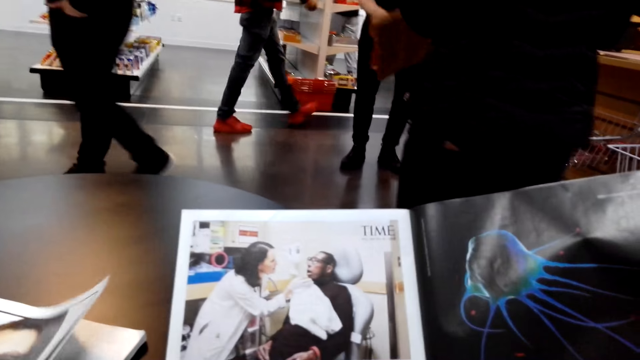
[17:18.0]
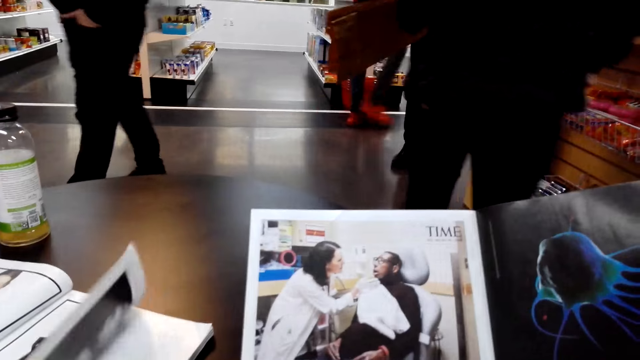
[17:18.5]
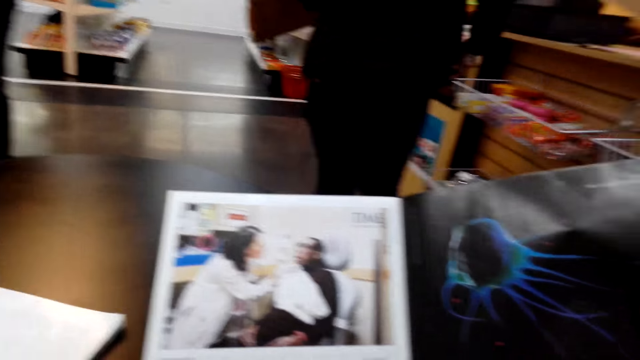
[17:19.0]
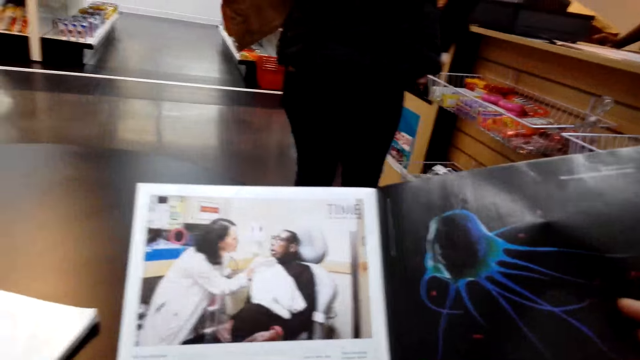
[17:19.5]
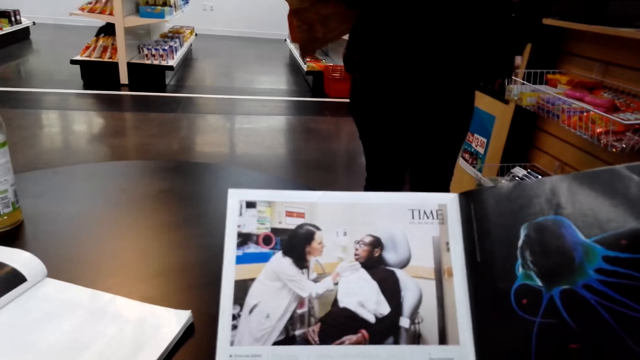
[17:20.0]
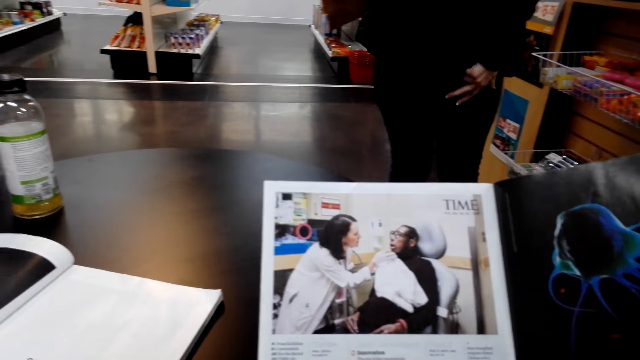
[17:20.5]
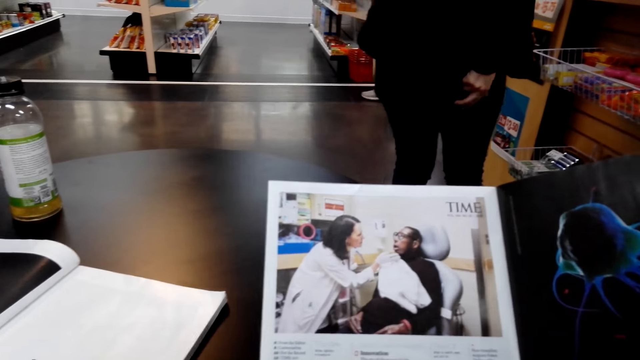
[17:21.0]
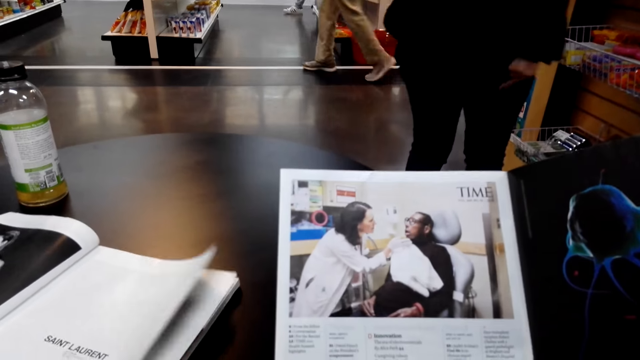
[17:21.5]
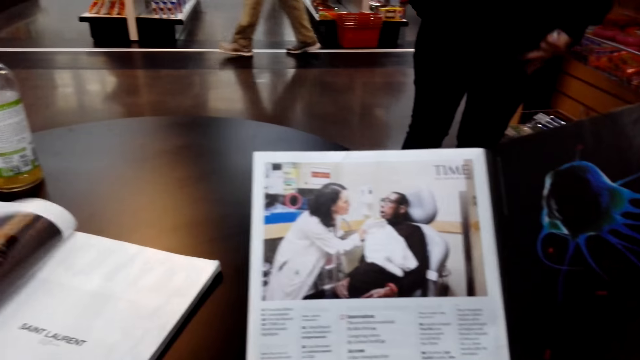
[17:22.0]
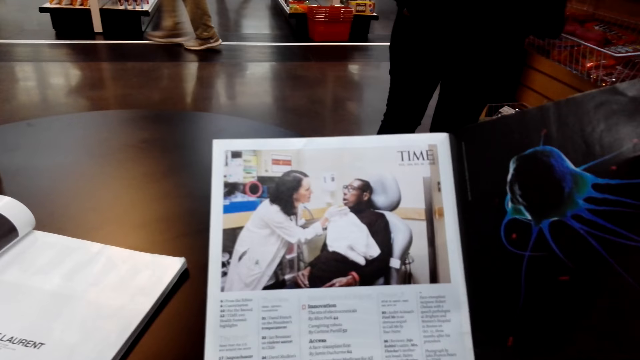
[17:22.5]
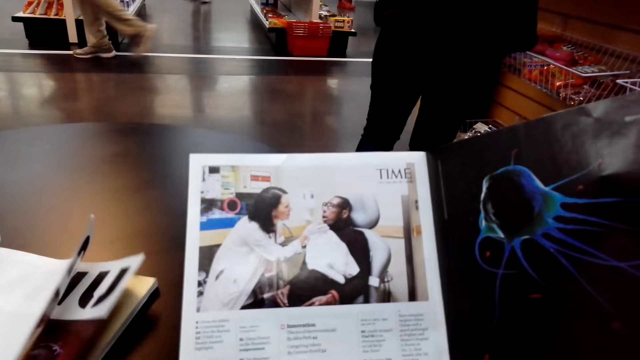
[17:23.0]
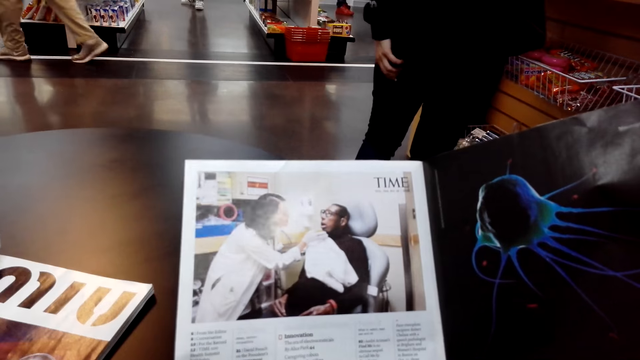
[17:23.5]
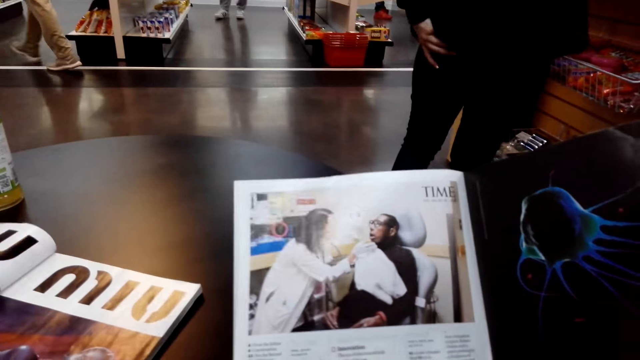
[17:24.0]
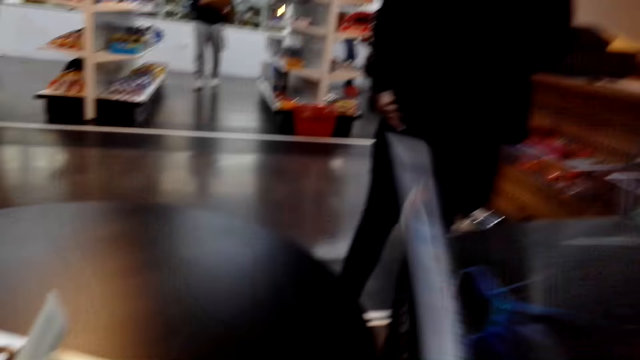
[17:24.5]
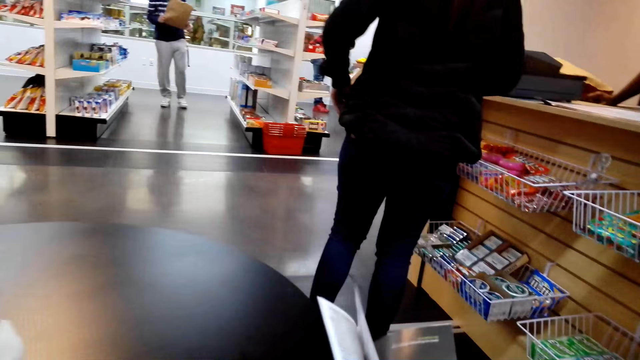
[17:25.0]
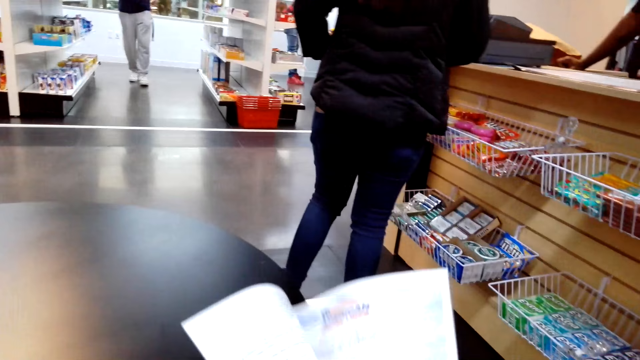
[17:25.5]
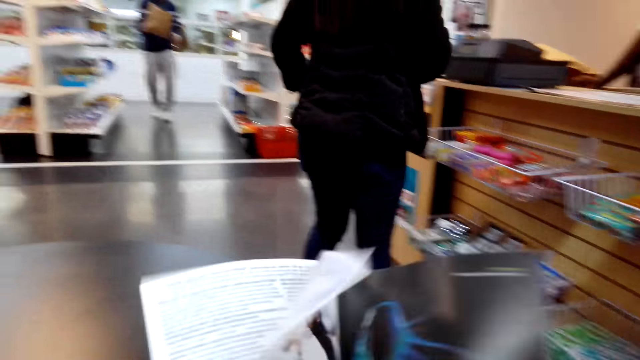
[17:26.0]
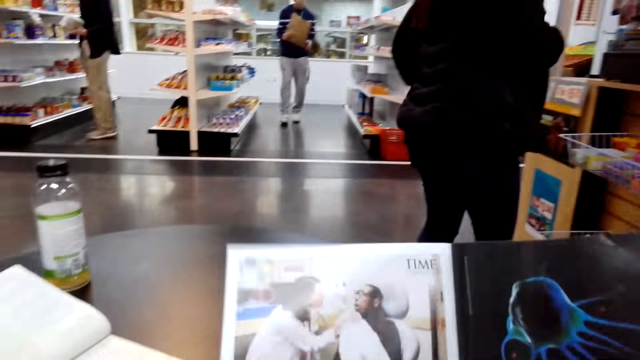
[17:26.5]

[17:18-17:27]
The camera wearer reads a book. A person turns a page. The camera wearer turns a page.

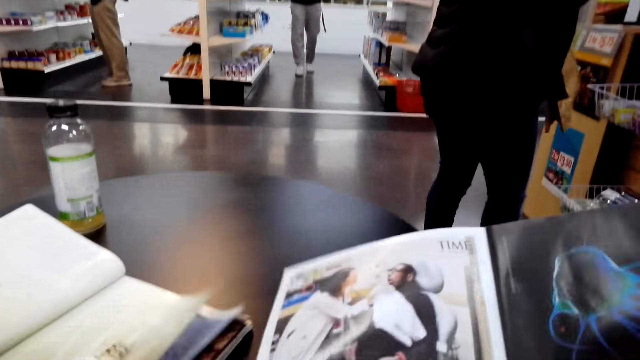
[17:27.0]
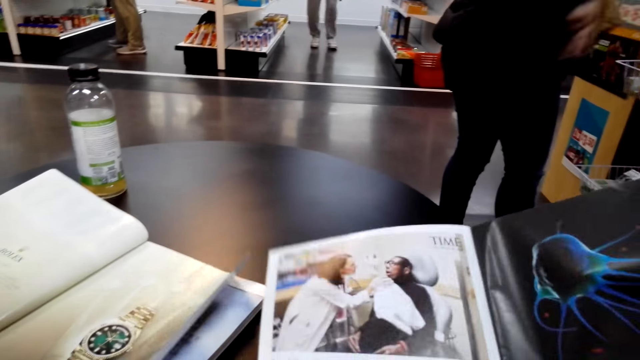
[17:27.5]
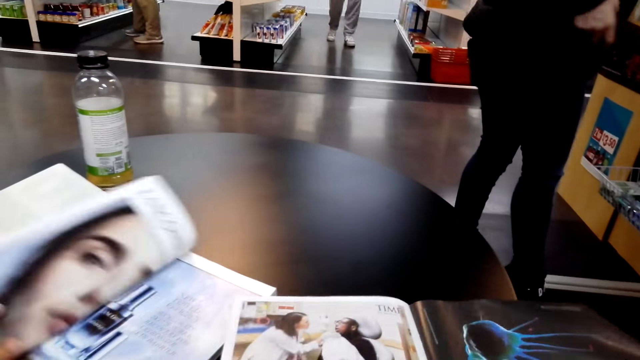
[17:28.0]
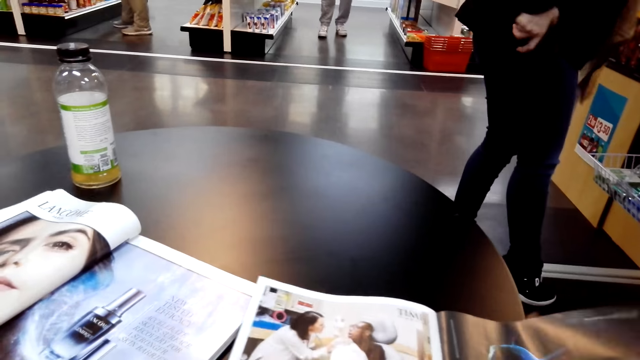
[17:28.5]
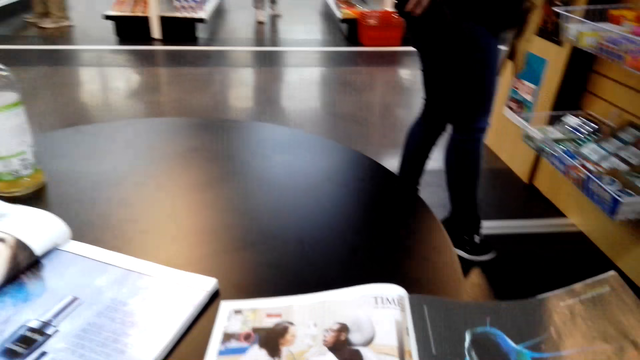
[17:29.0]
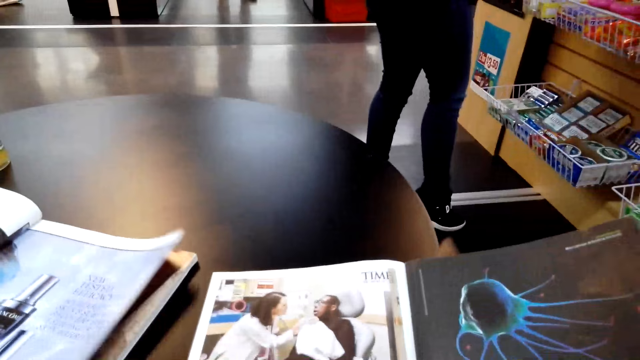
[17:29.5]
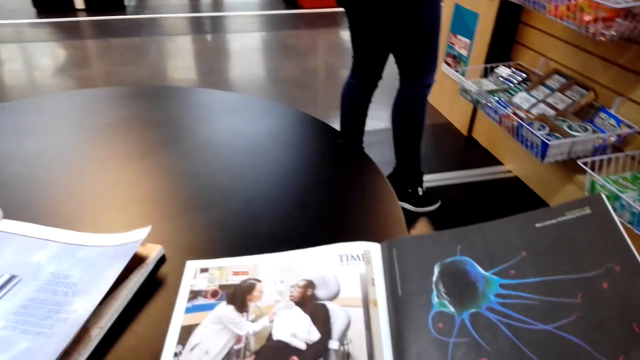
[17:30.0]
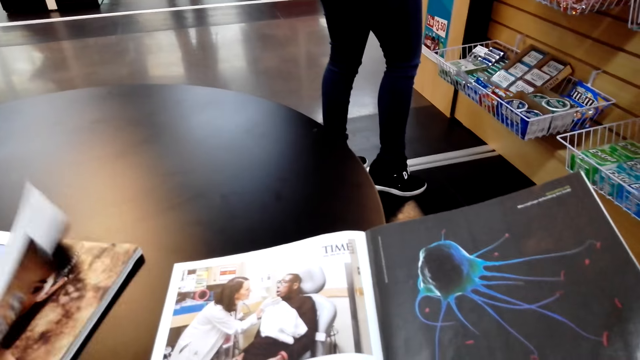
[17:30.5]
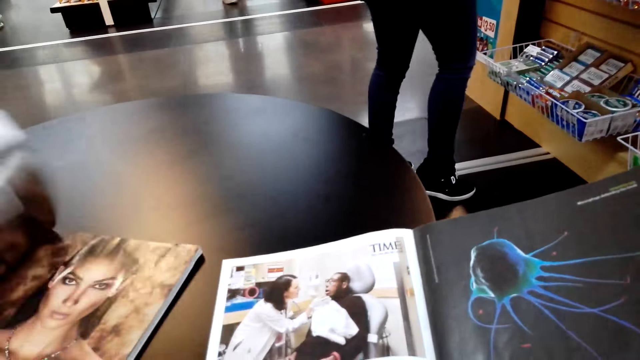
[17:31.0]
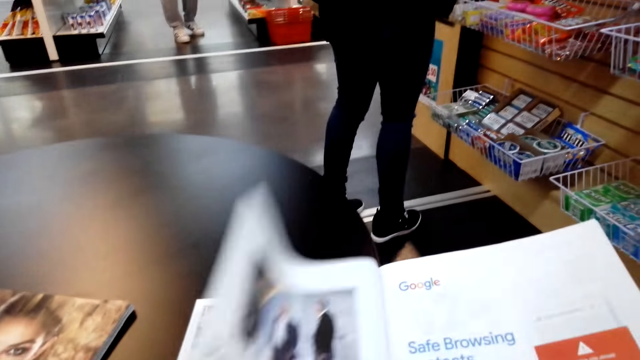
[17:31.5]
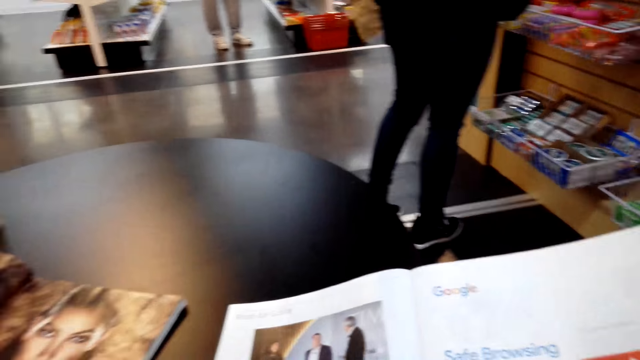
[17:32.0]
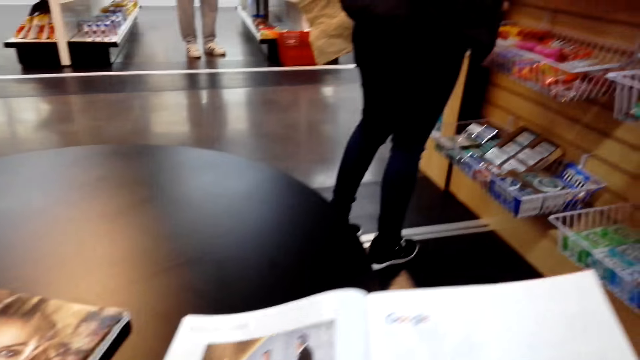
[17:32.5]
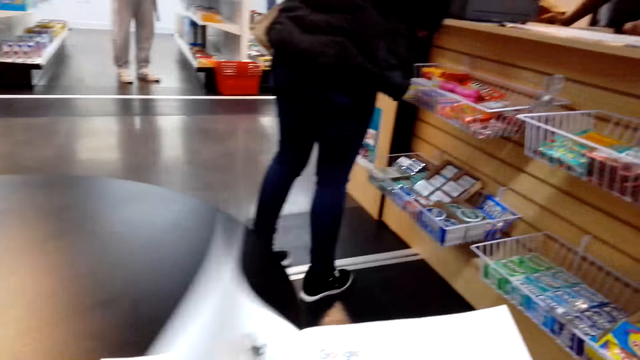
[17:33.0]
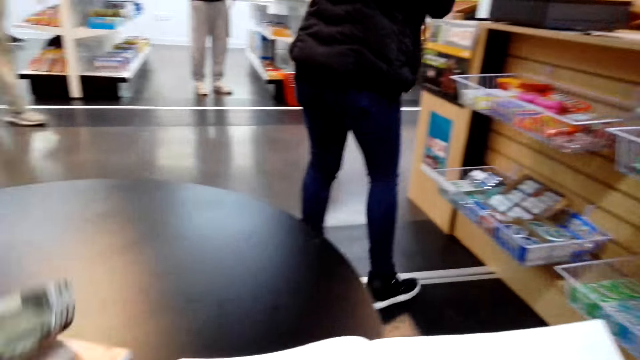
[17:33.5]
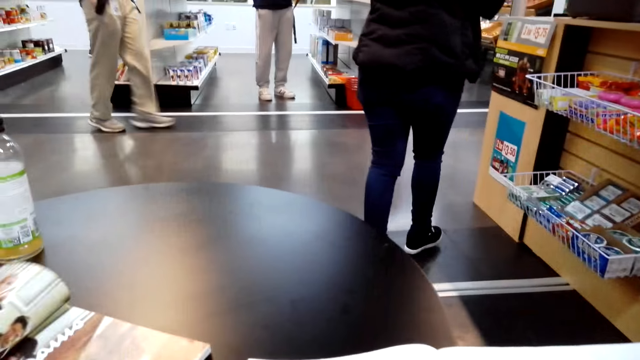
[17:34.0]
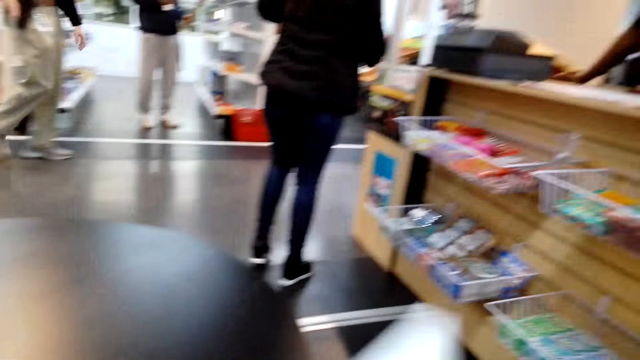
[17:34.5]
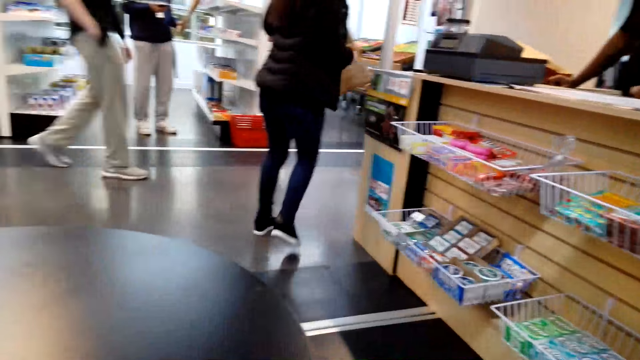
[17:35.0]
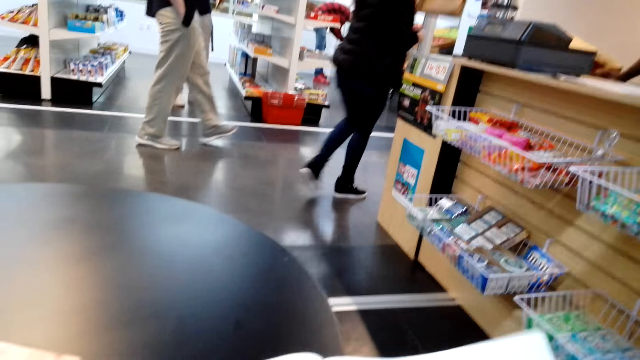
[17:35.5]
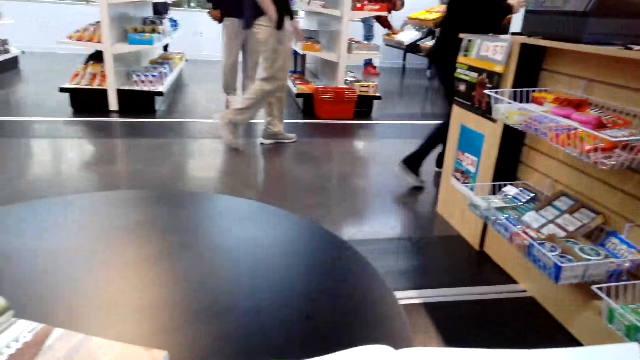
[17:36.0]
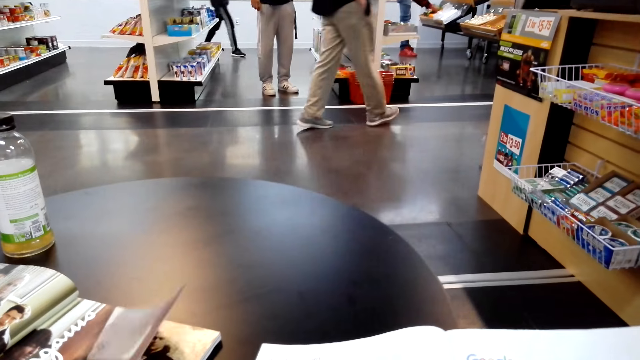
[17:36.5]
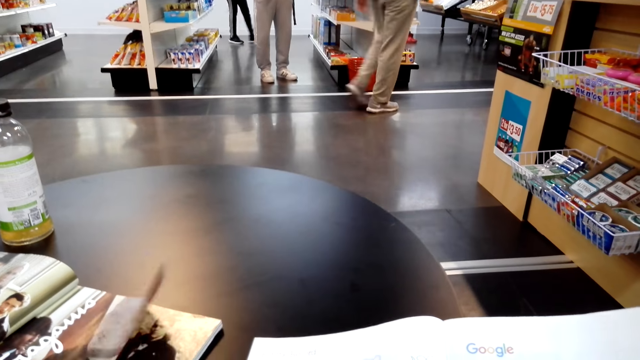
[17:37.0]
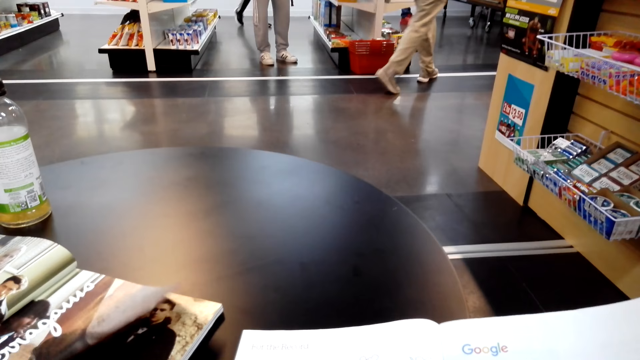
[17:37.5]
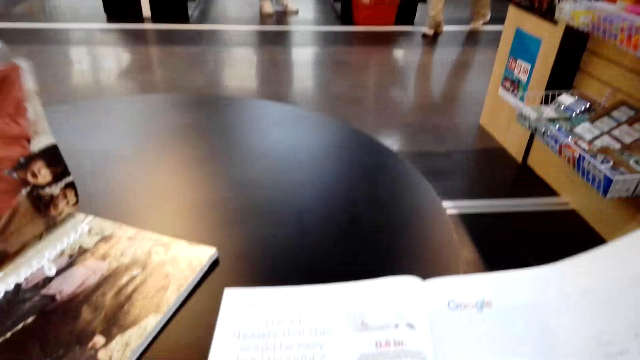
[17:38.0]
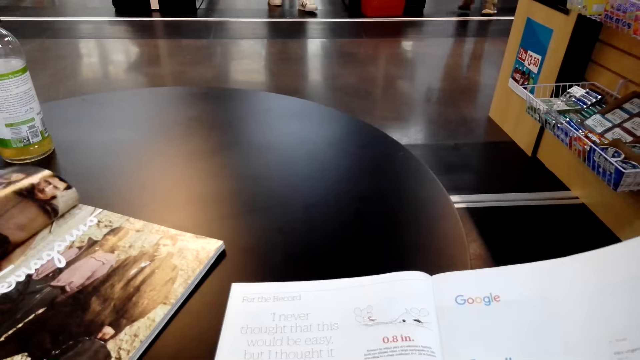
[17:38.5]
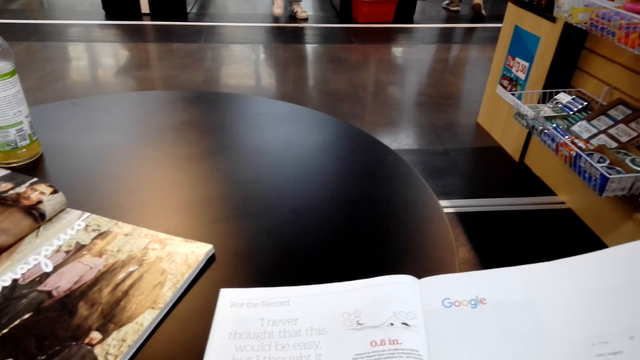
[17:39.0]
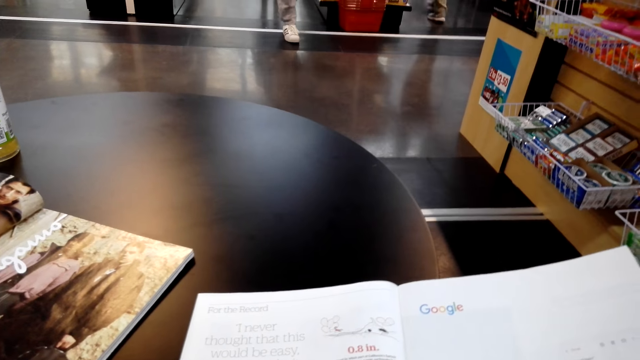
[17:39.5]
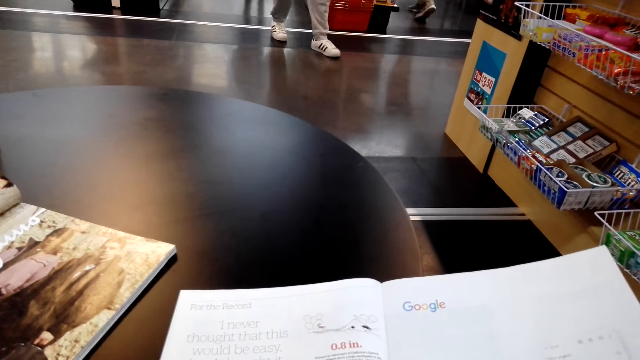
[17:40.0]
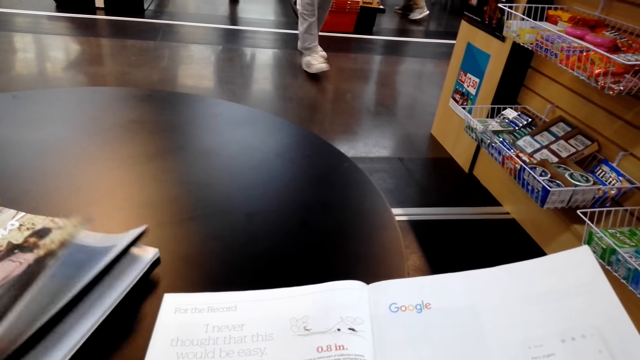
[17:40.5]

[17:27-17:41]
A person turns a page. The camera wearer places down a book. They read the book. The person turns a page. The camera wearer turns a page. The person turns a page. The camera wearer turns a page. The person turns a page and reads a book. The camera wearer reads the book.
